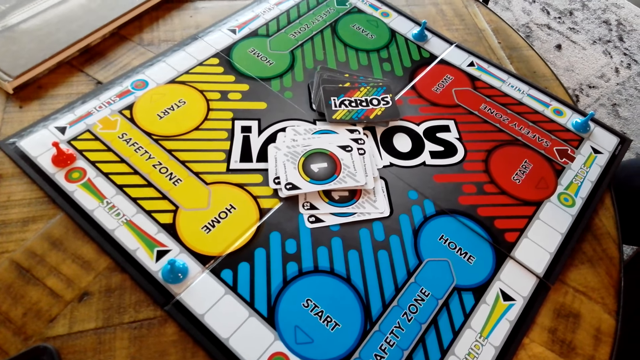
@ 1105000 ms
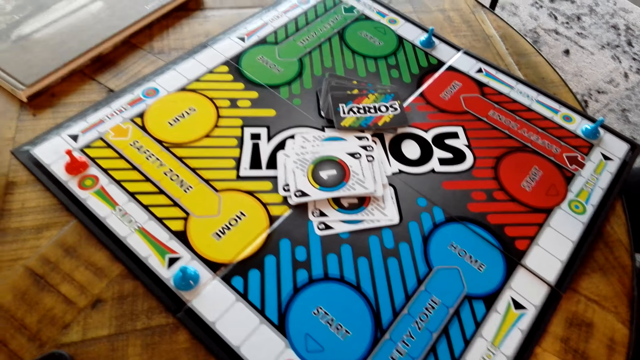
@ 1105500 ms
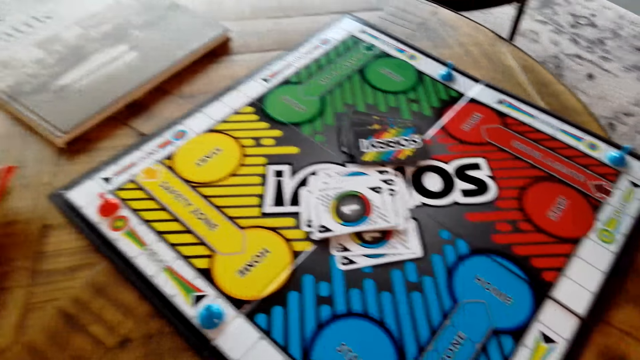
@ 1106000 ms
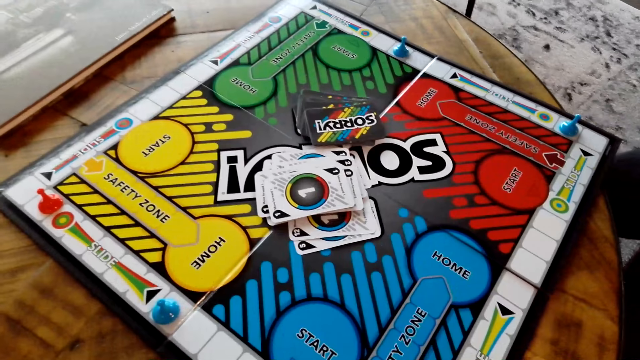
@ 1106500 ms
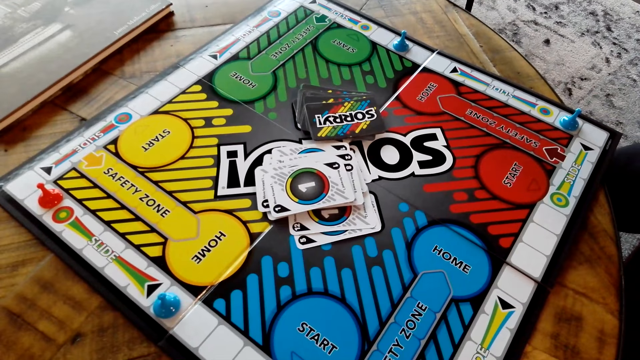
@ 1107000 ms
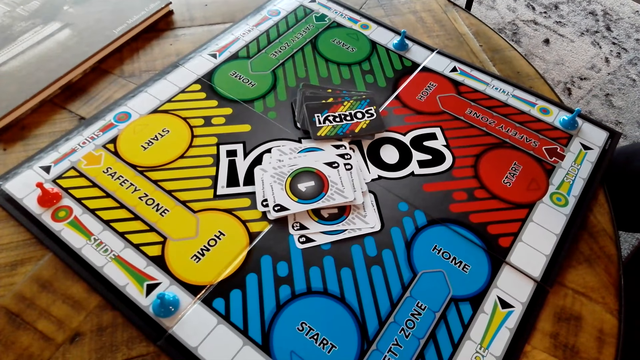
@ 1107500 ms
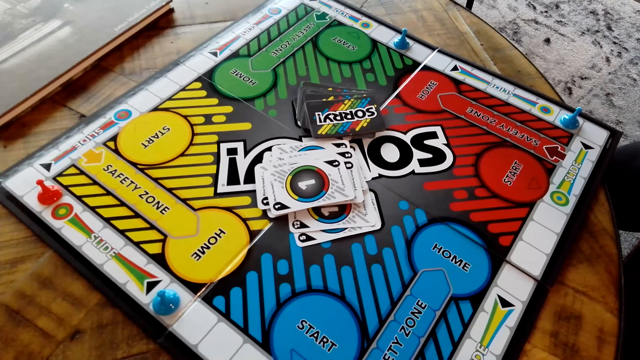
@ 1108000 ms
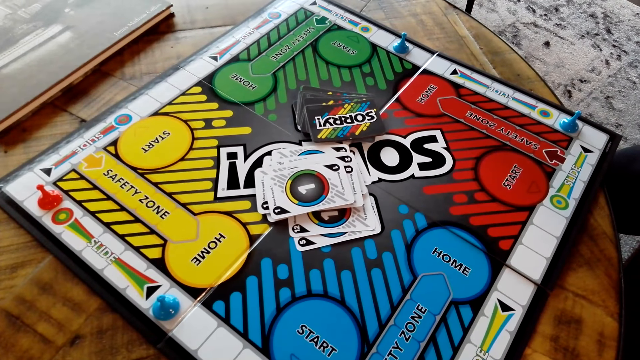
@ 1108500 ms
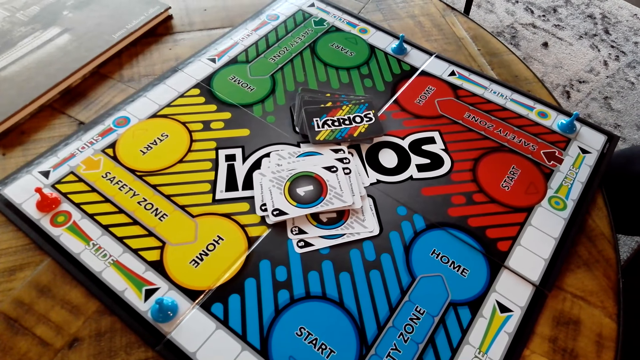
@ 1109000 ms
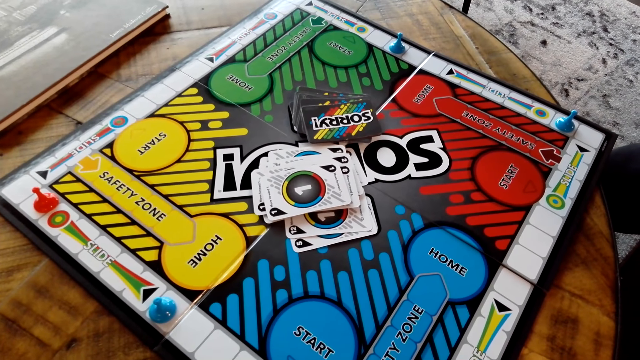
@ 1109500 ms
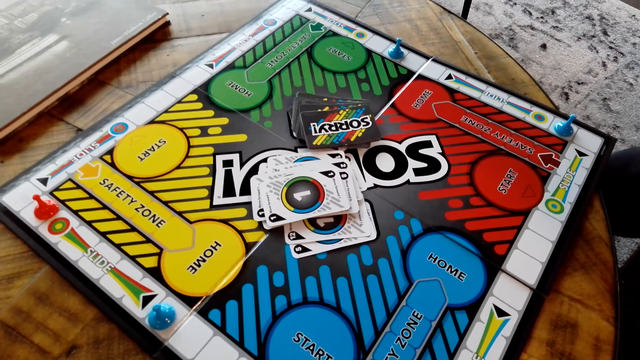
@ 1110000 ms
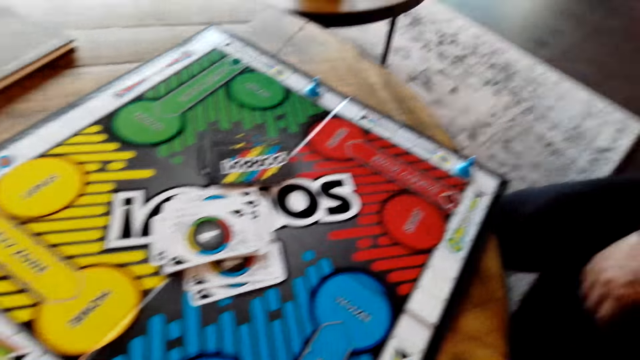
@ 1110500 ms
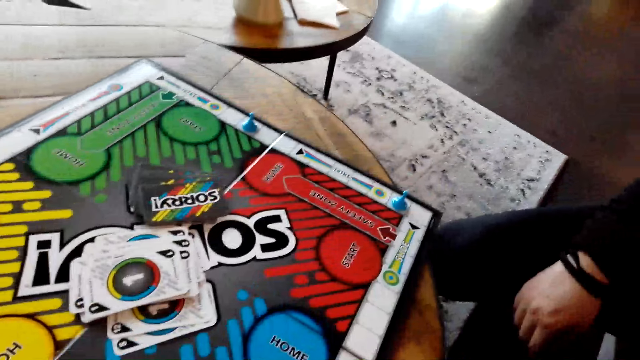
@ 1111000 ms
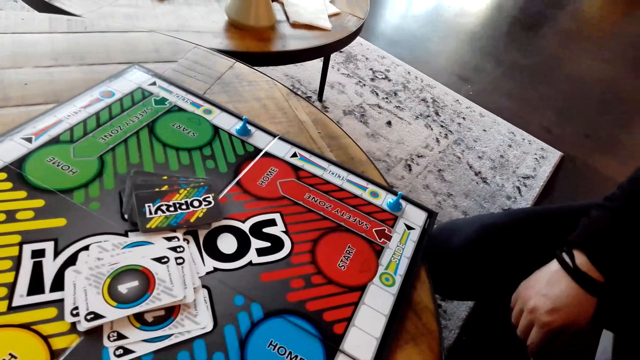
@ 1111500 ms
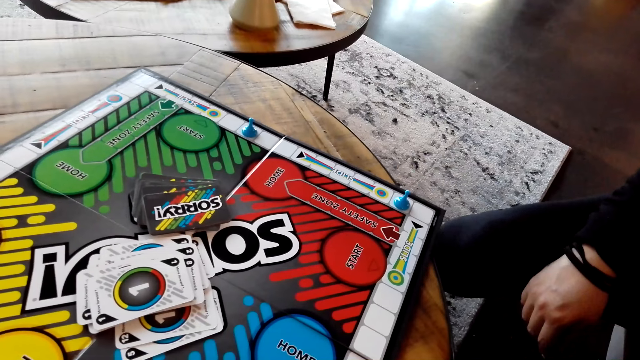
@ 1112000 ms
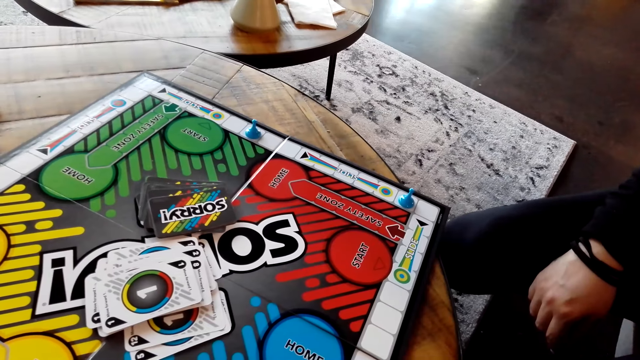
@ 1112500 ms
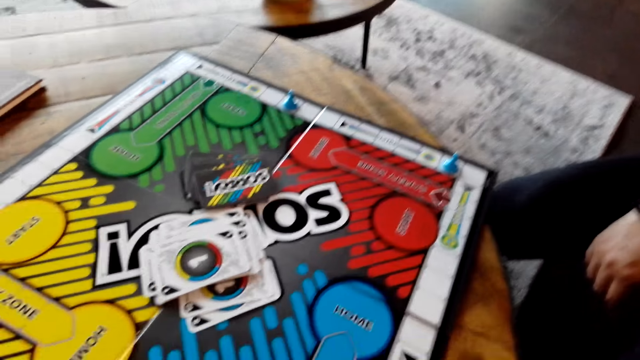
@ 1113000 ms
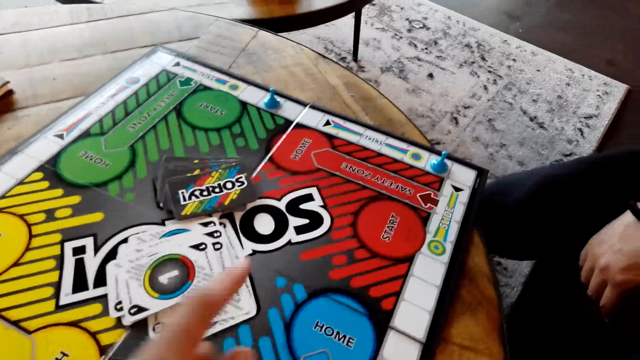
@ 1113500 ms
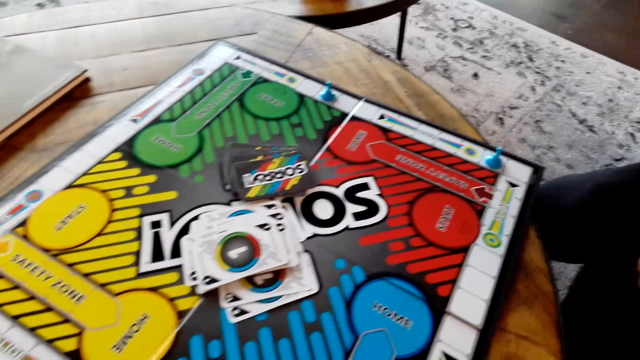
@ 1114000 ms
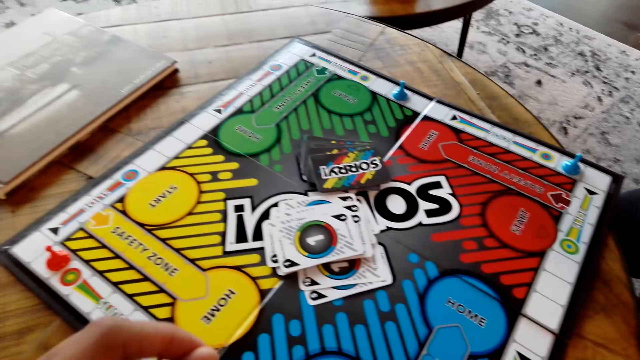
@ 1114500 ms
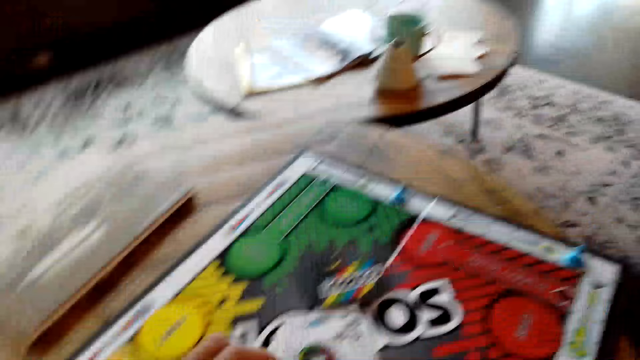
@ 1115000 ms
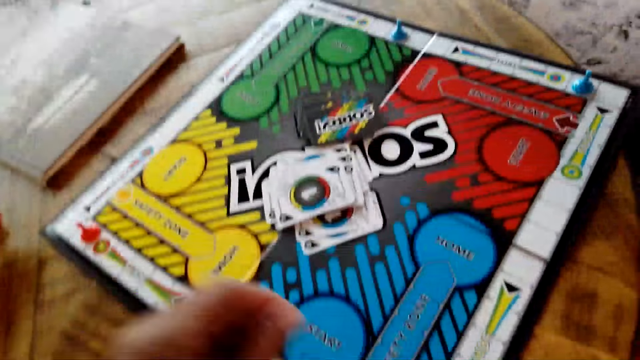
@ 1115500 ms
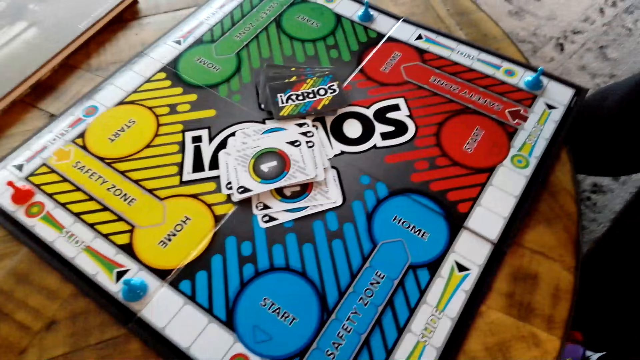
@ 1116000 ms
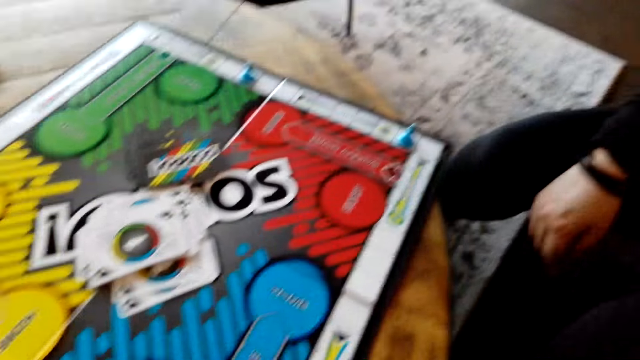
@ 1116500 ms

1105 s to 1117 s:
A person talks to the camera wearer.

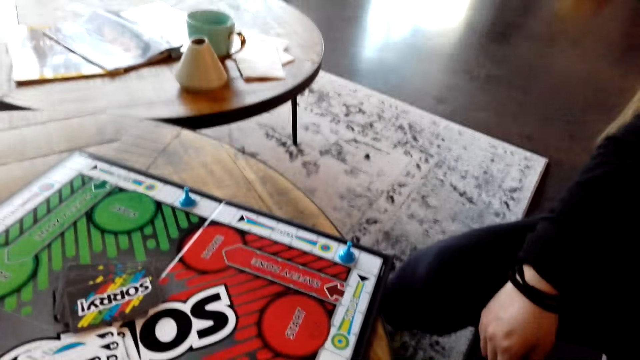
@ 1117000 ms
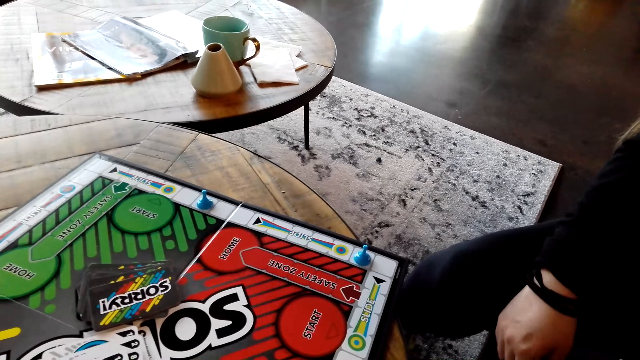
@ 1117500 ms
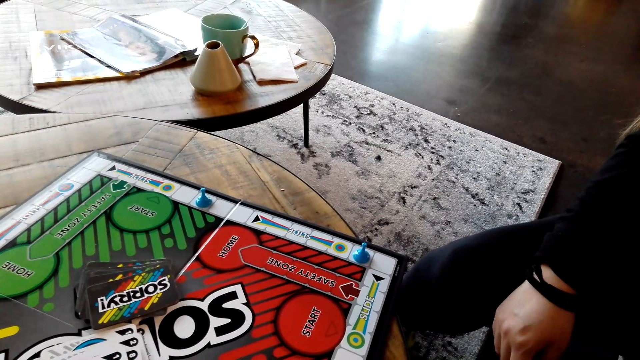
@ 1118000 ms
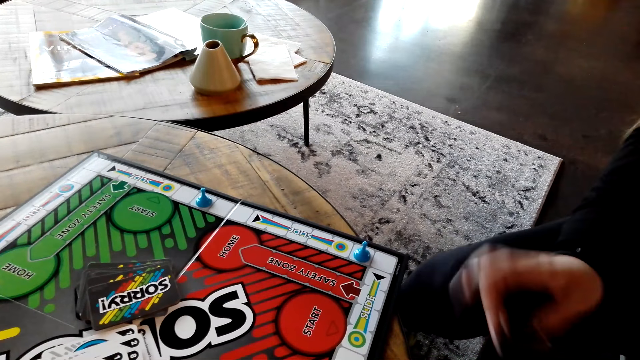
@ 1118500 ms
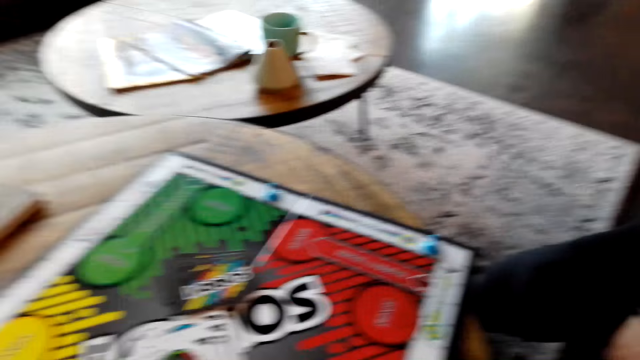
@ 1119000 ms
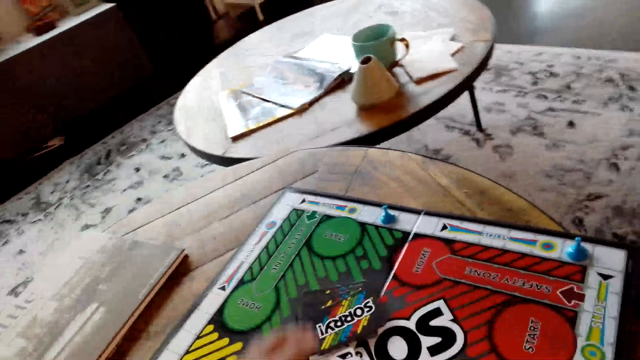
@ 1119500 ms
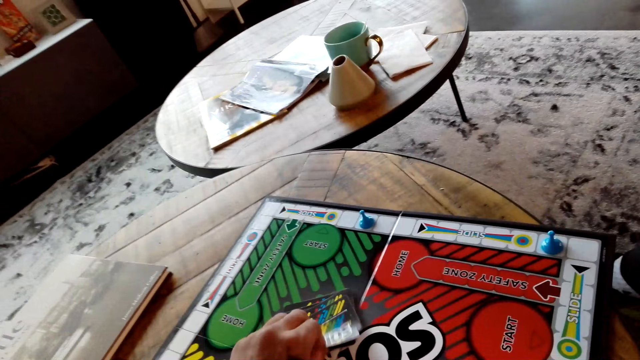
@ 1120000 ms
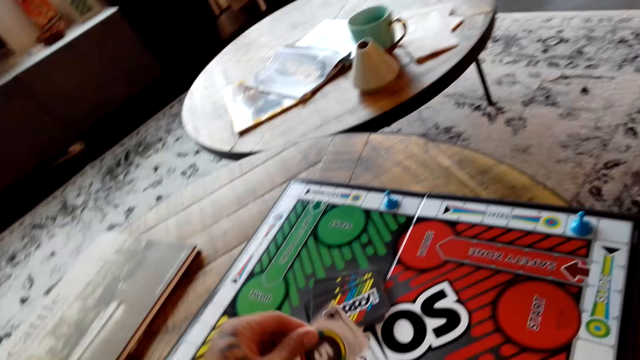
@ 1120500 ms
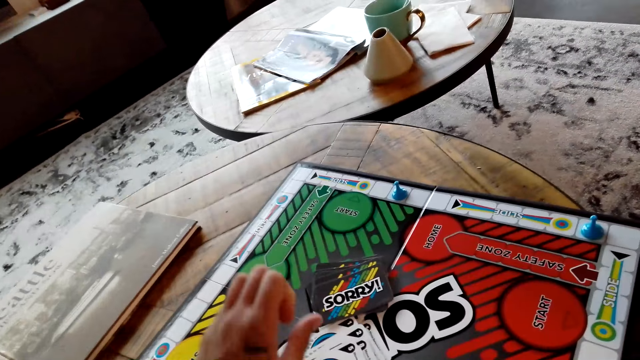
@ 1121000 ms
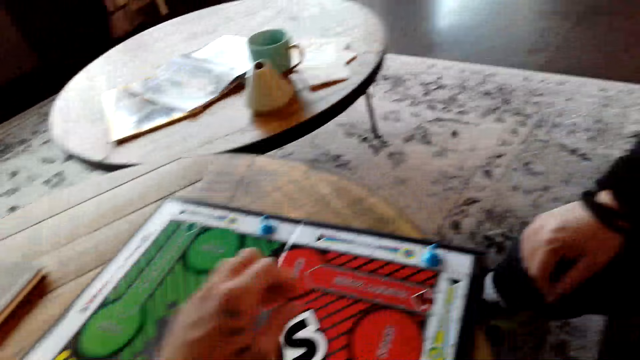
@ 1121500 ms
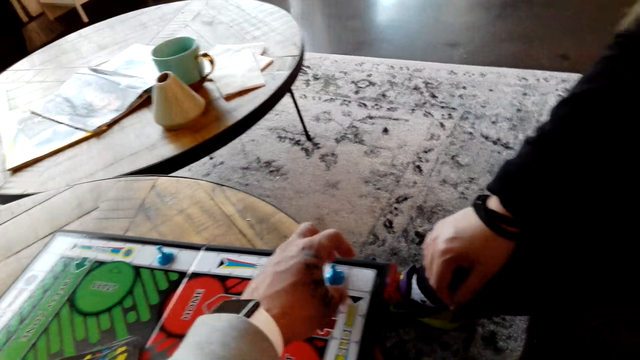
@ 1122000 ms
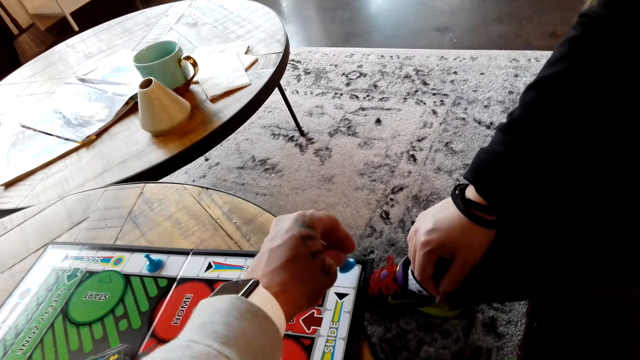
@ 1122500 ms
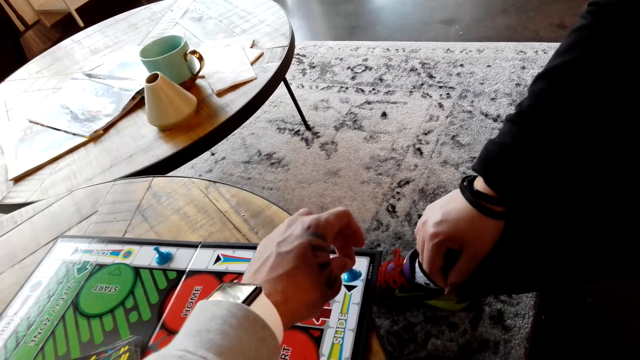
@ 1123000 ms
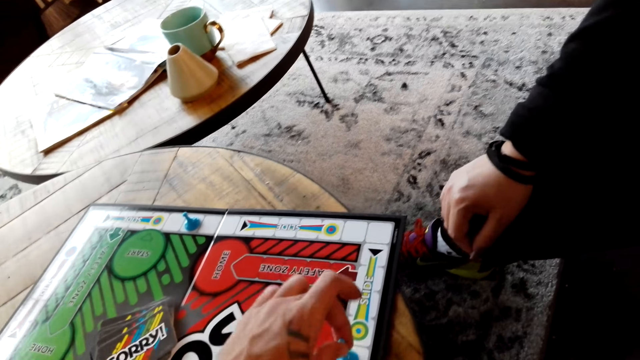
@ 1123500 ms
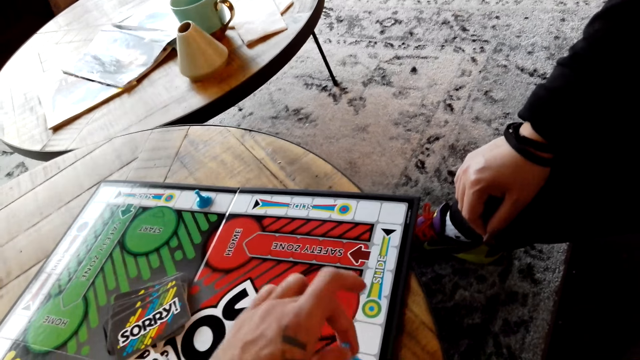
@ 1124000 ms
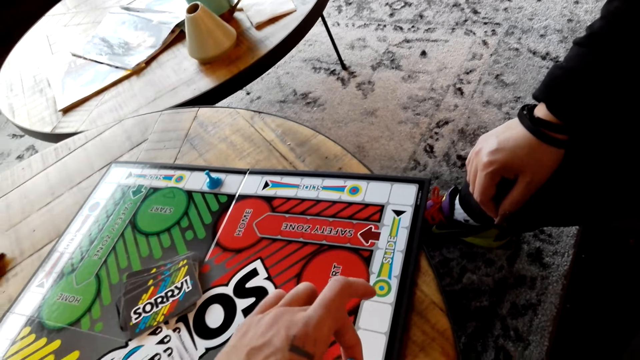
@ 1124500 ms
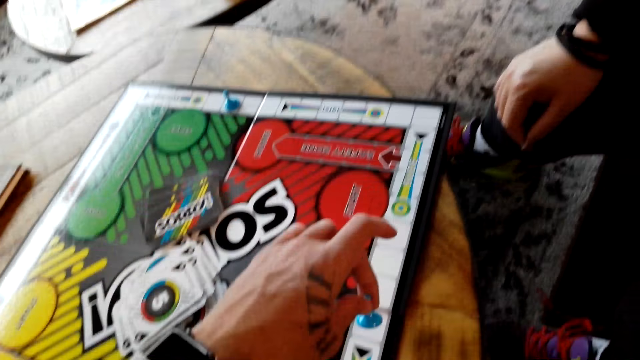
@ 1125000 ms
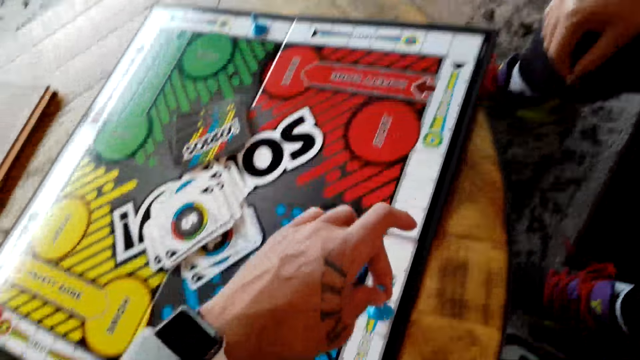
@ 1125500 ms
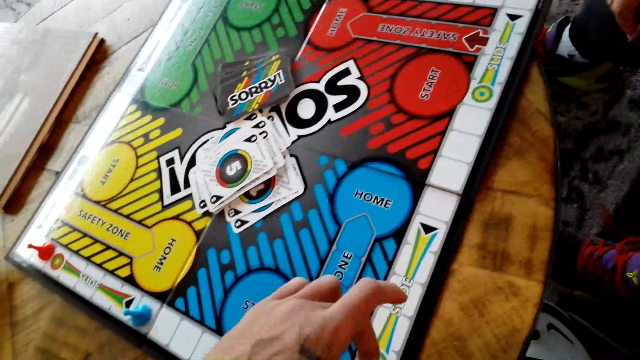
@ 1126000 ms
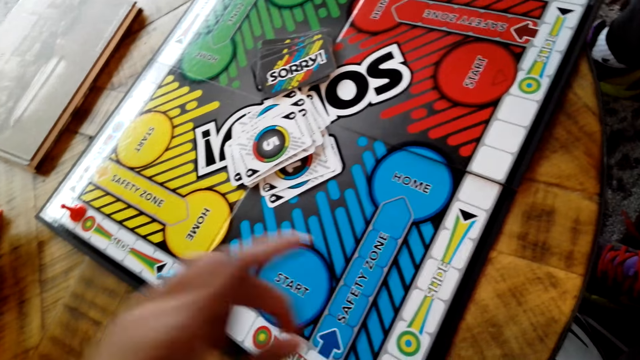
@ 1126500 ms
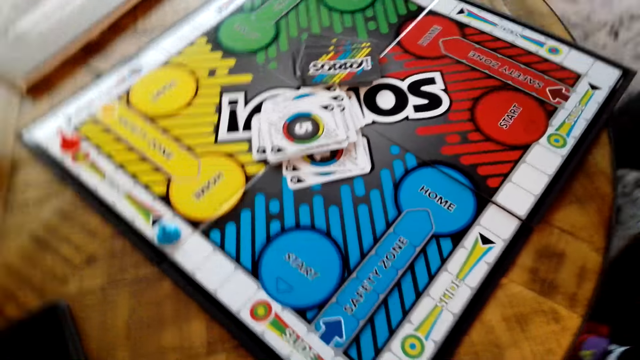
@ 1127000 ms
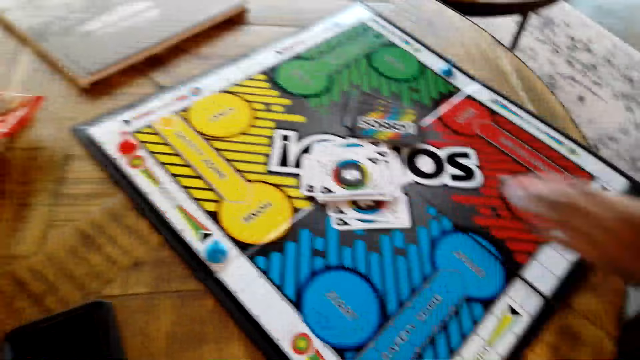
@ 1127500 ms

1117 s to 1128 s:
The camera wearer picks up a board game card from the table with his left hand. He moves the board game chips on the table. He plays the Sorry game with a person.
